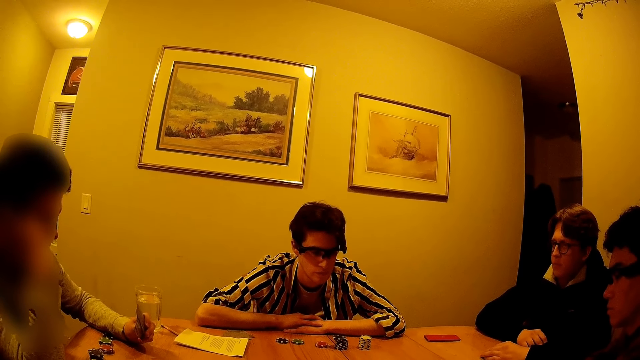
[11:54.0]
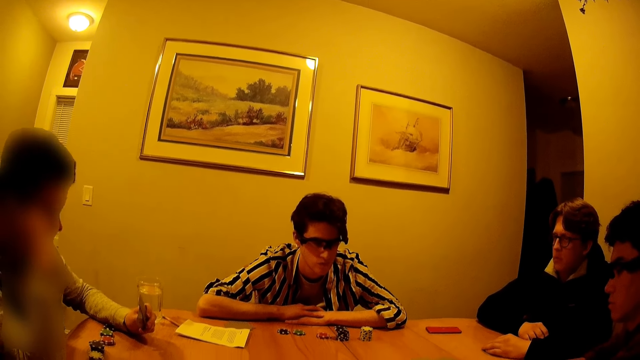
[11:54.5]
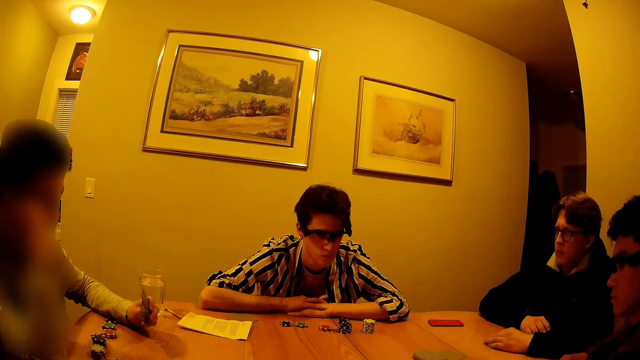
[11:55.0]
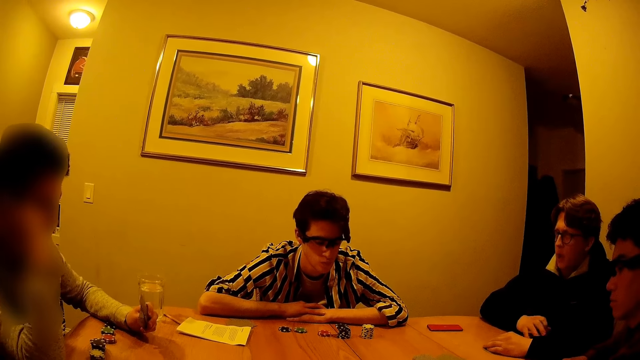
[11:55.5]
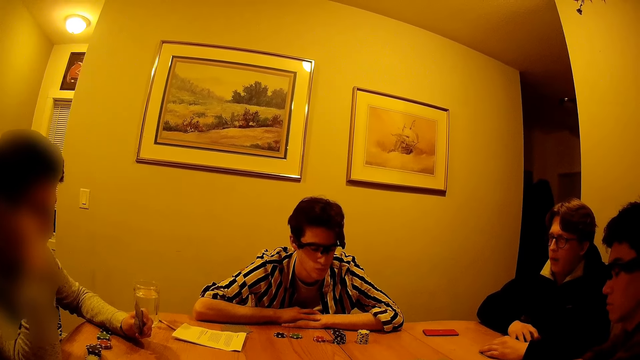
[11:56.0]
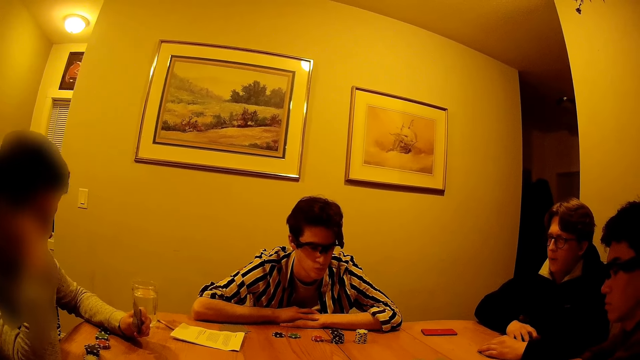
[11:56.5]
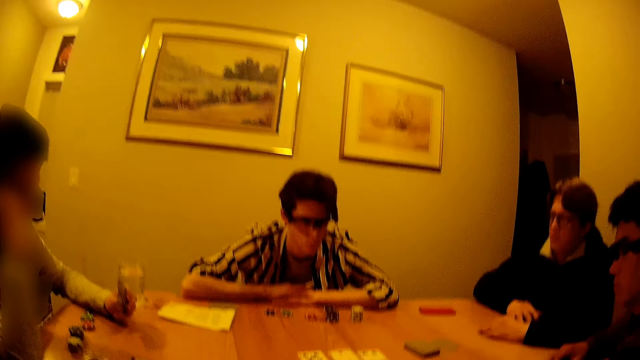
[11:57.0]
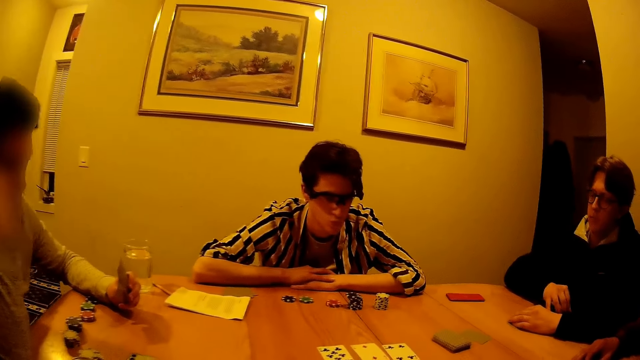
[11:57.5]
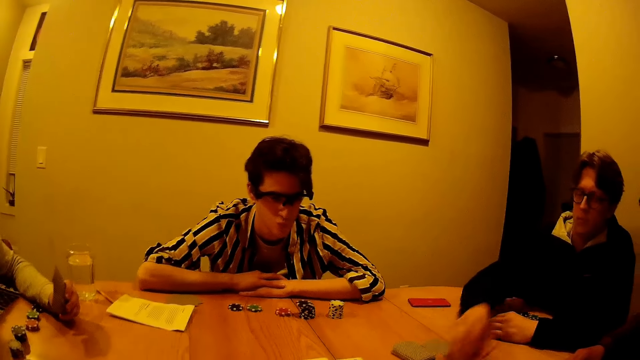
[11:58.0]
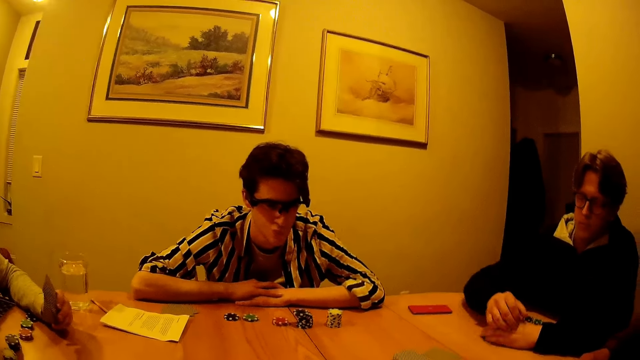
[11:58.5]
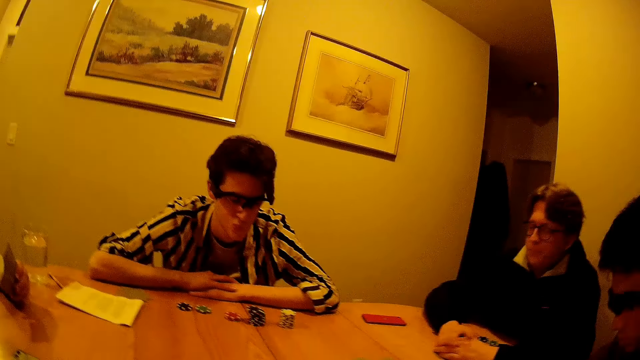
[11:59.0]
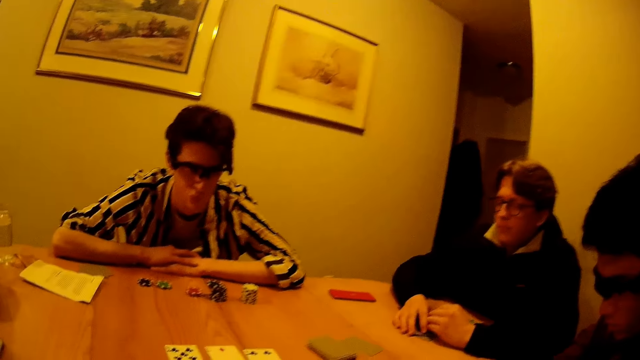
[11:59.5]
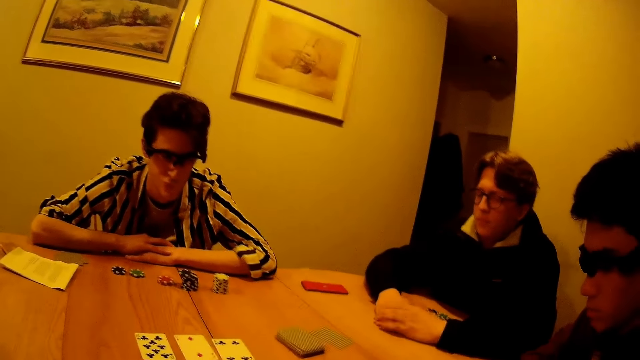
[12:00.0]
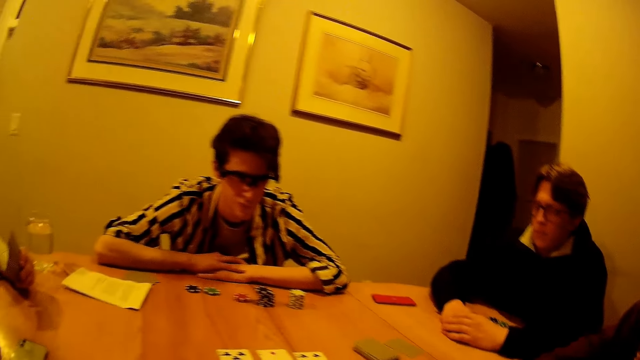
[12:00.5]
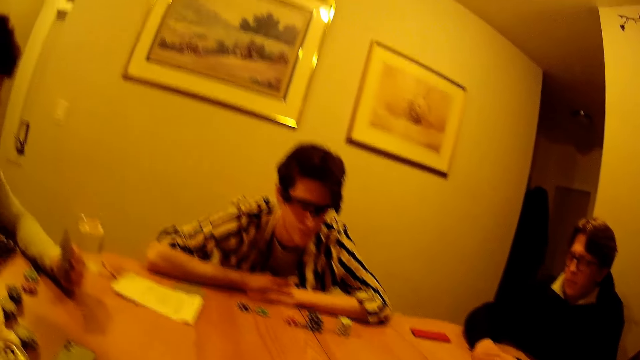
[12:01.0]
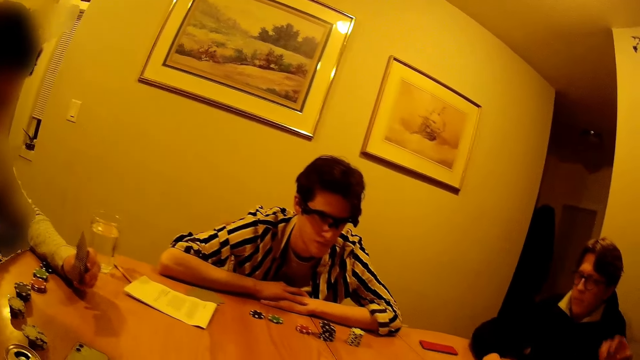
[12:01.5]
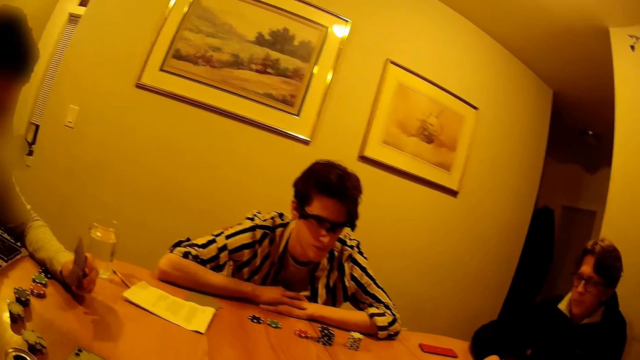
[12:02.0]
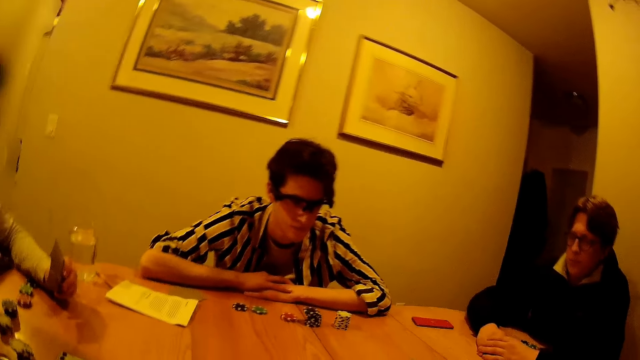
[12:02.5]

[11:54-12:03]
A person drops a poker chip on the table.

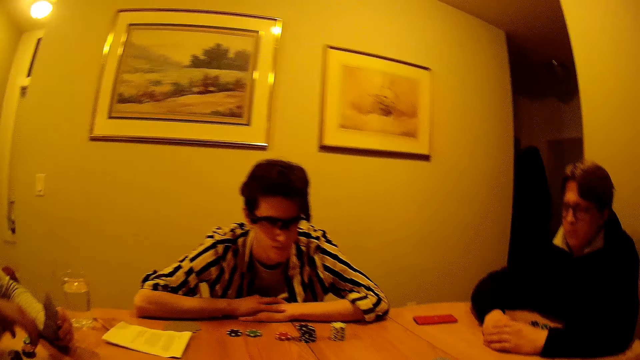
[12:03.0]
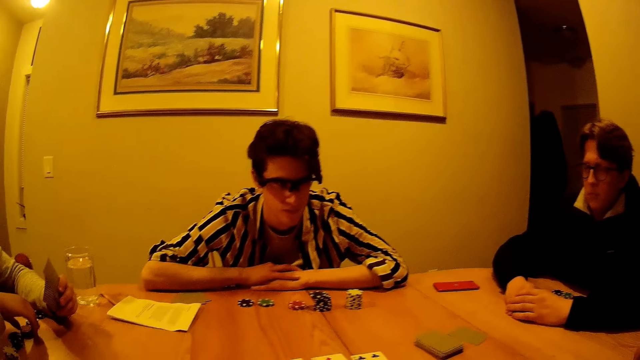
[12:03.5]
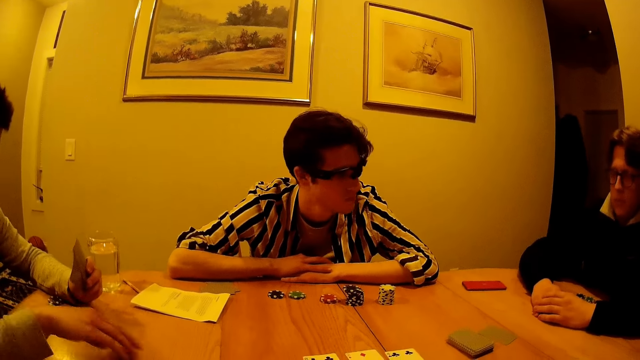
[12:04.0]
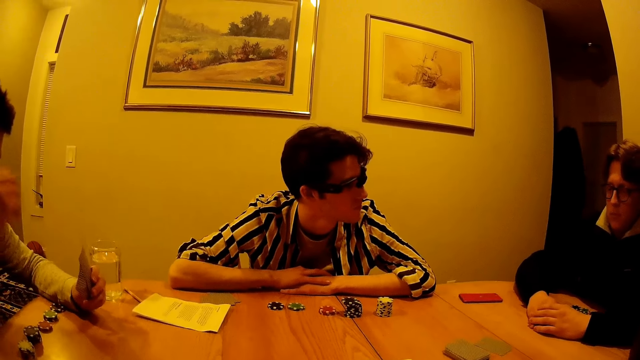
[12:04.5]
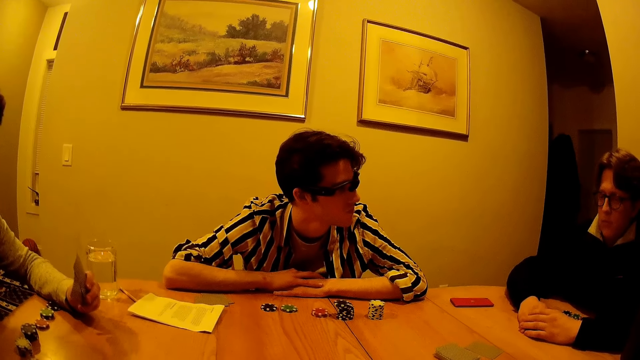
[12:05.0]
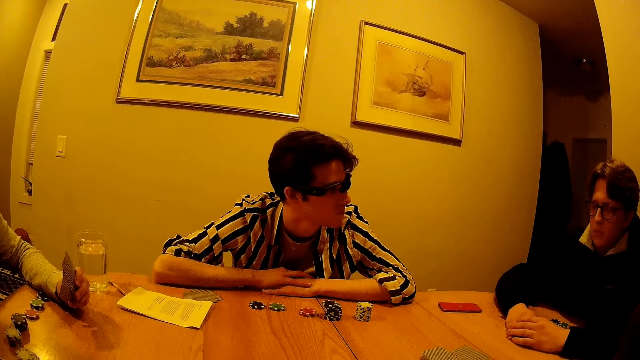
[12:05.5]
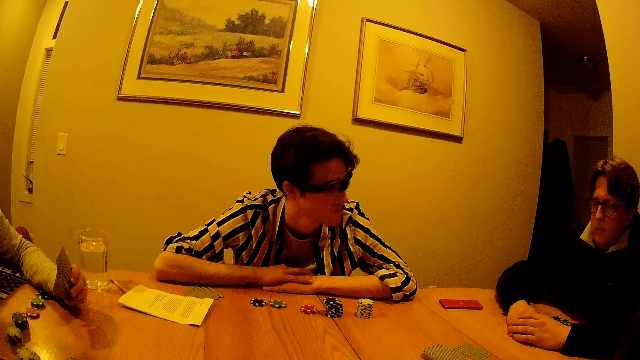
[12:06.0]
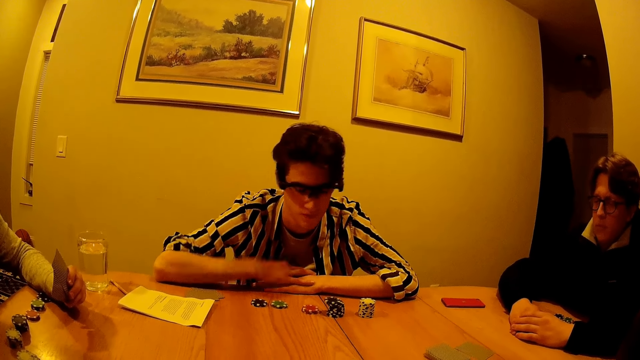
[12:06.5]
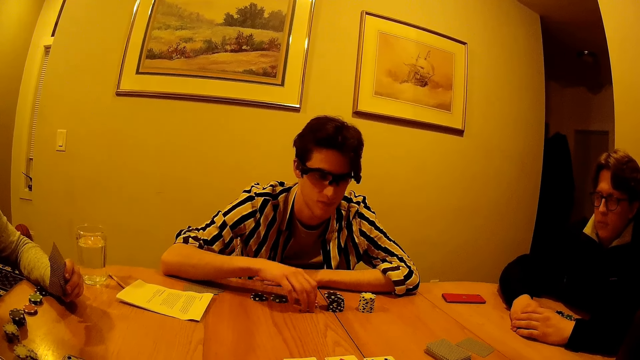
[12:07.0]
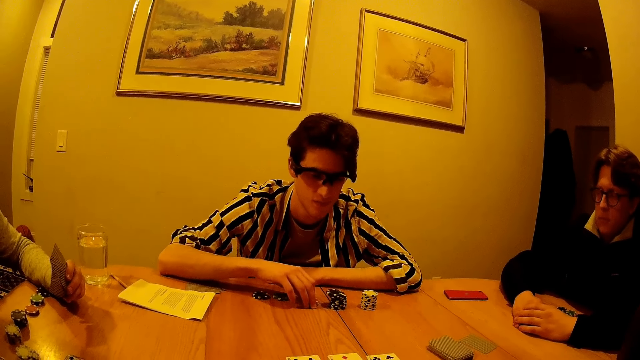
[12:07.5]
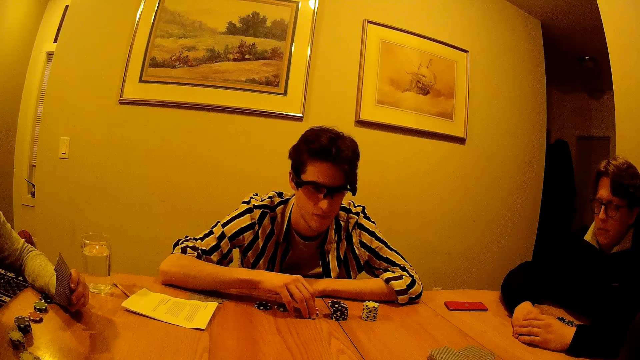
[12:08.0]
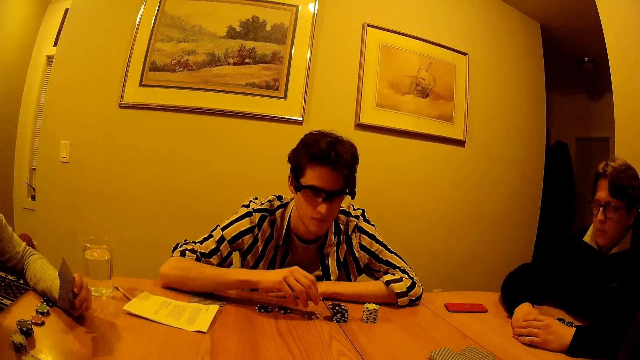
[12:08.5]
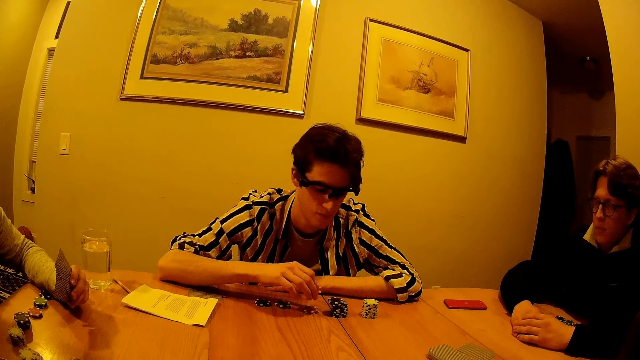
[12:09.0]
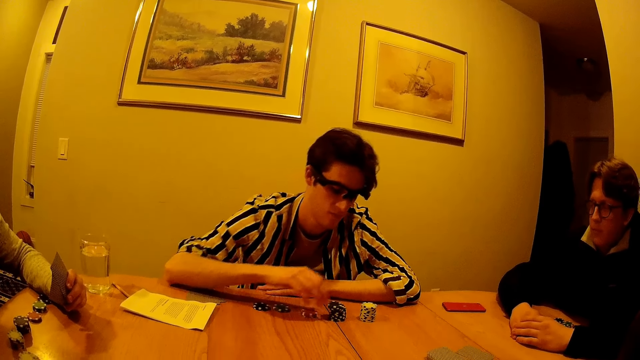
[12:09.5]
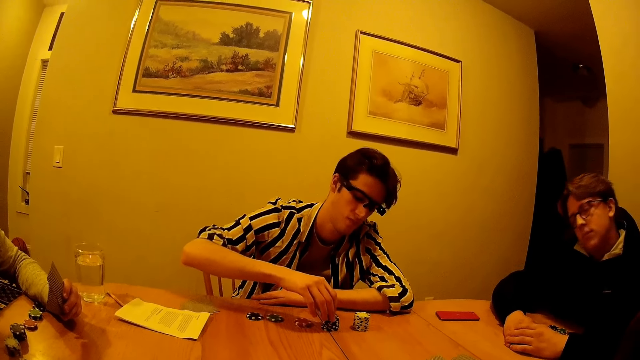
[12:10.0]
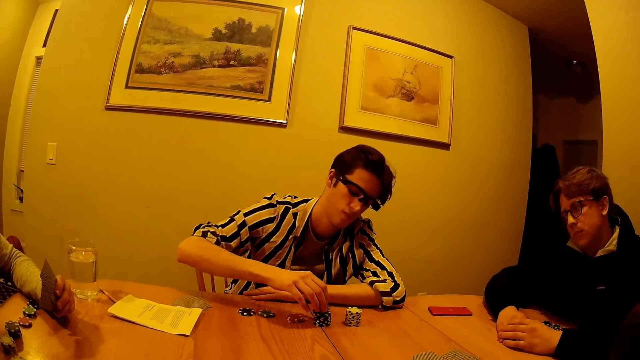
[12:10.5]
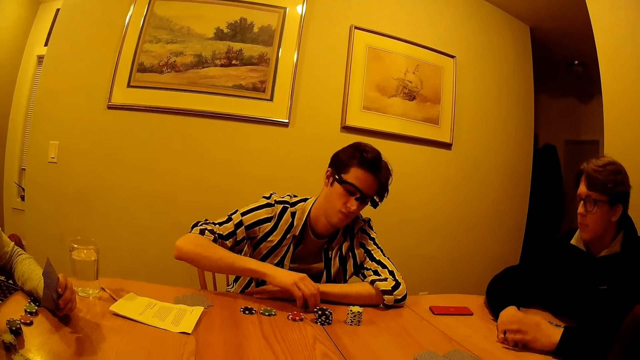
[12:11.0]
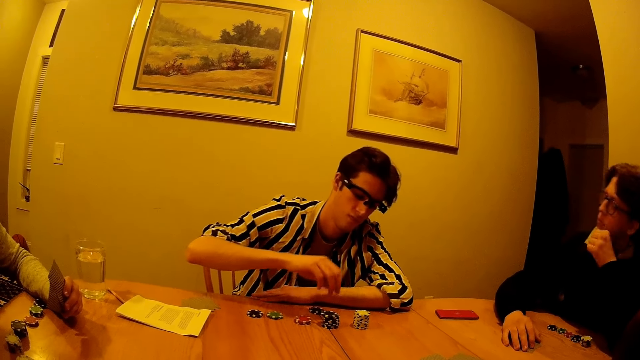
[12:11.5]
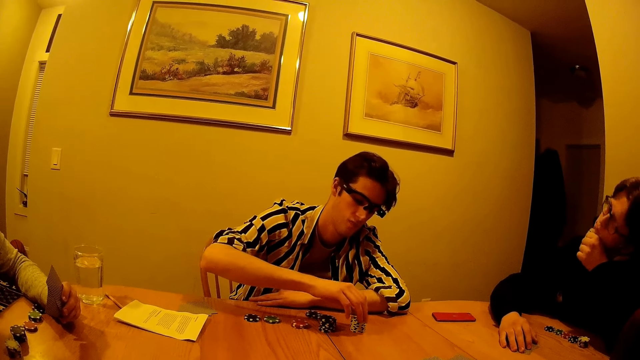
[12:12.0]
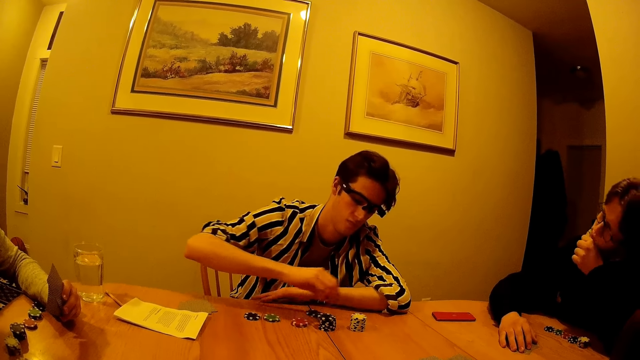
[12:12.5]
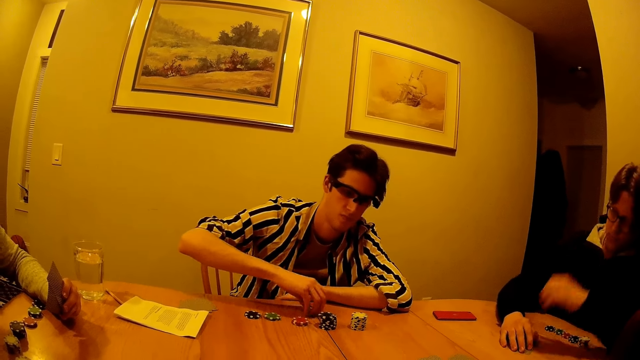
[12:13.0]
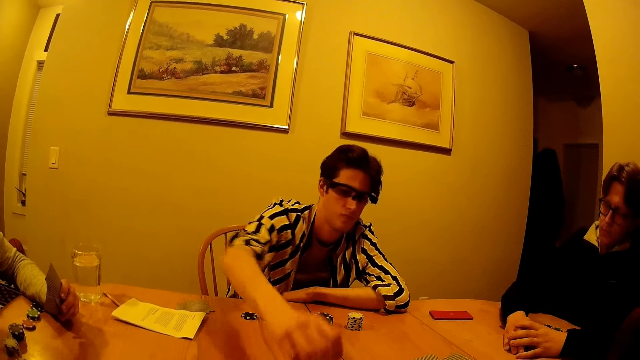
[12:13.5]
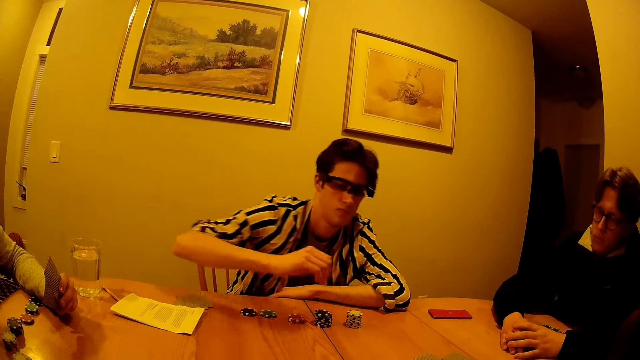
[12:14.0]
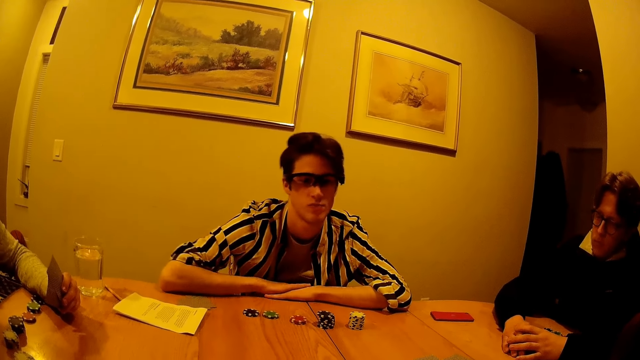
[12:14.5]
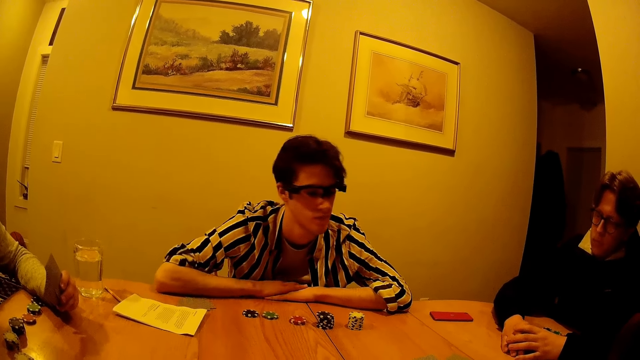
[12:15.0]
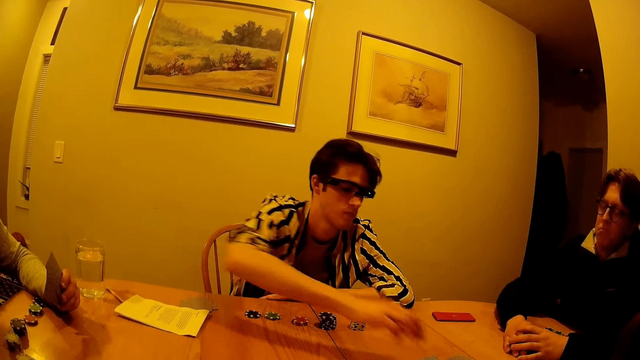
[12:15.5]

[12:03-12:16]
A man picks up a coin from the stack of coins on the table with his left hand. A person drops poker chips on the table. Another person holds poker chips. Another man picks up a coin from the stack of coins on the table with his right hand and drops the coin on the stack of coins on the table with his right hand. The second man picks up a coin from the stack of coins on the table with his right hand and drops the coin on the table with his right hand. The other person moves the poker chips on the table. The second man picks up a coin from the stack of coins on the table with his right hand, drops the coin on the stack of coins on the table with his right hand, and picks up the coins from the table with his right hand.
